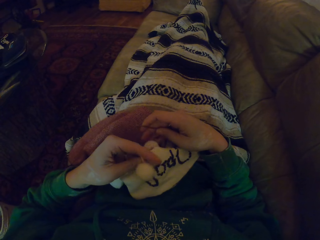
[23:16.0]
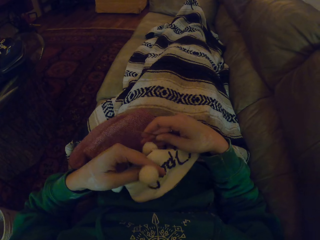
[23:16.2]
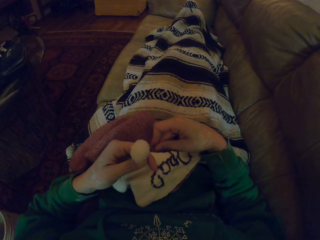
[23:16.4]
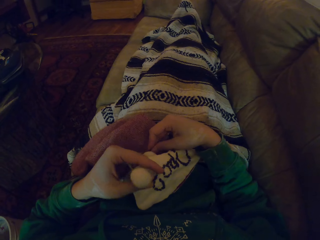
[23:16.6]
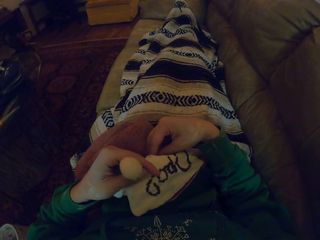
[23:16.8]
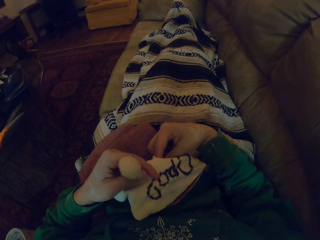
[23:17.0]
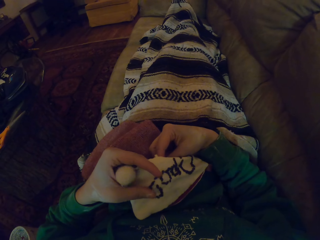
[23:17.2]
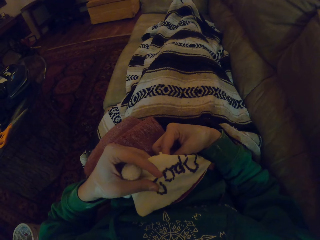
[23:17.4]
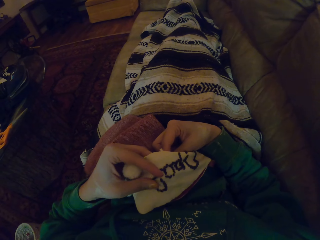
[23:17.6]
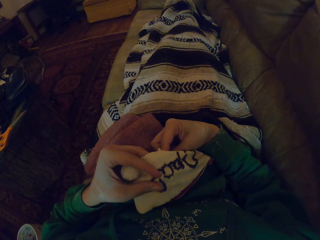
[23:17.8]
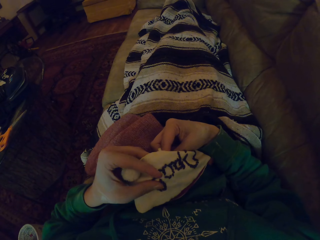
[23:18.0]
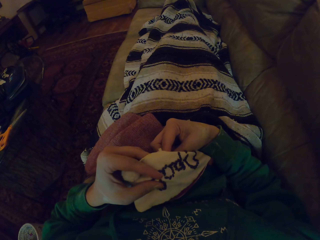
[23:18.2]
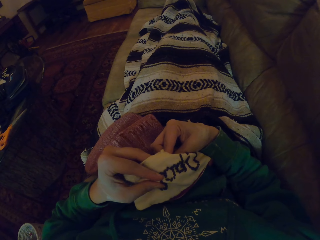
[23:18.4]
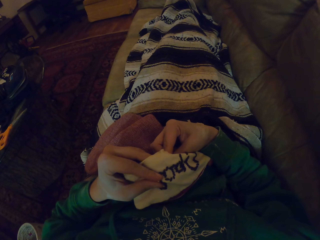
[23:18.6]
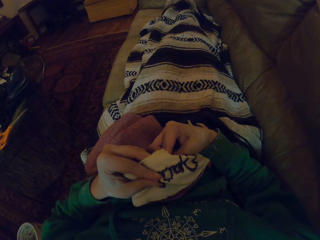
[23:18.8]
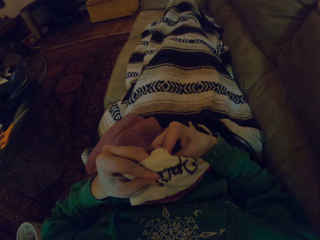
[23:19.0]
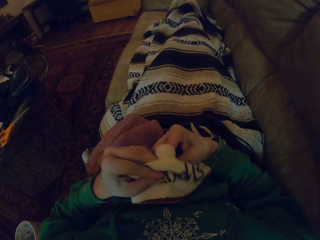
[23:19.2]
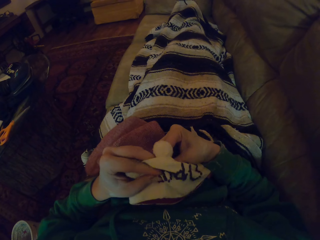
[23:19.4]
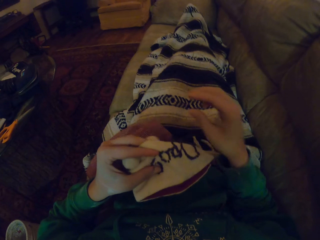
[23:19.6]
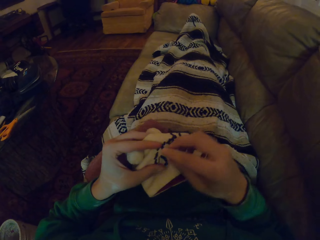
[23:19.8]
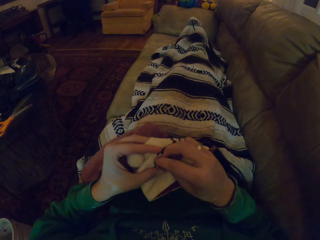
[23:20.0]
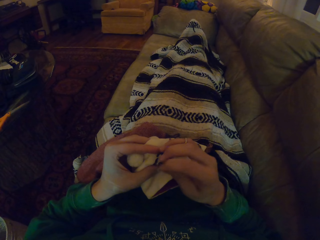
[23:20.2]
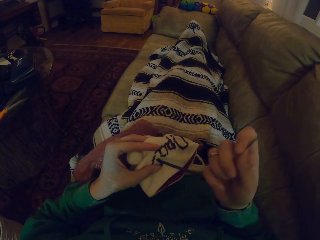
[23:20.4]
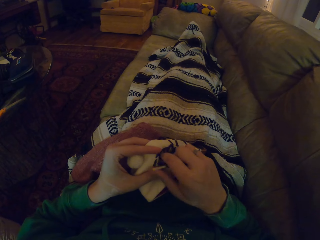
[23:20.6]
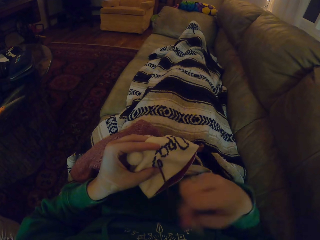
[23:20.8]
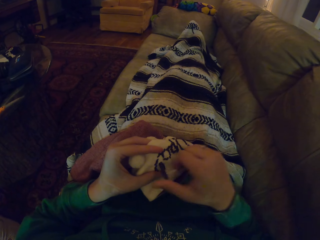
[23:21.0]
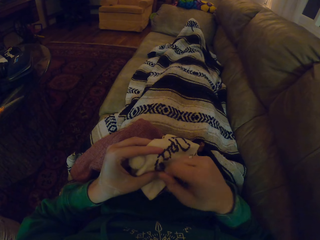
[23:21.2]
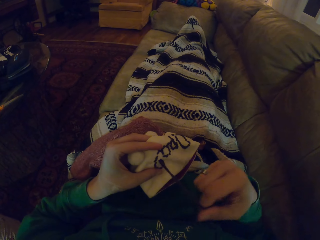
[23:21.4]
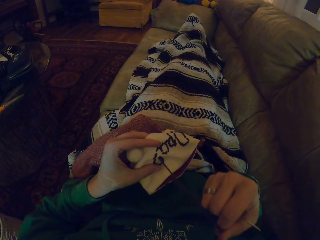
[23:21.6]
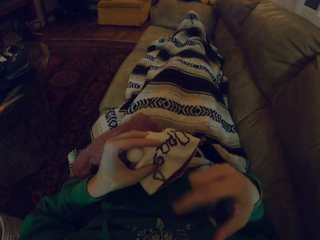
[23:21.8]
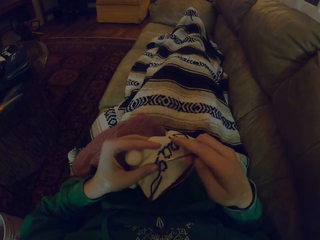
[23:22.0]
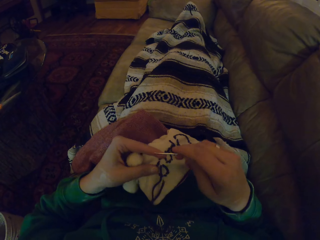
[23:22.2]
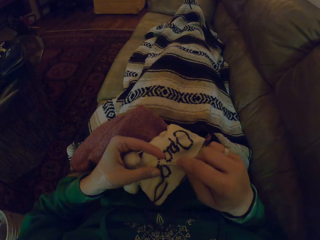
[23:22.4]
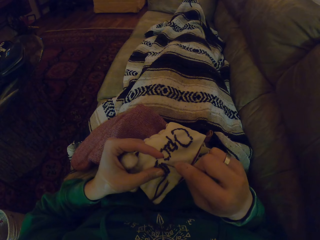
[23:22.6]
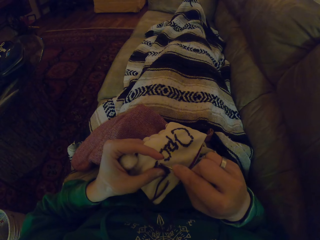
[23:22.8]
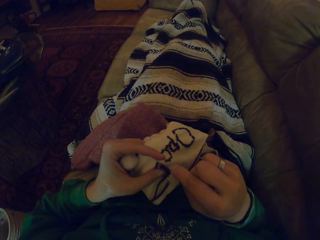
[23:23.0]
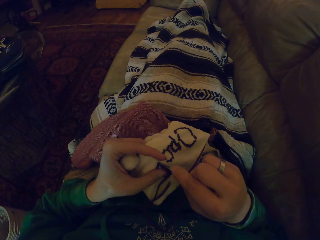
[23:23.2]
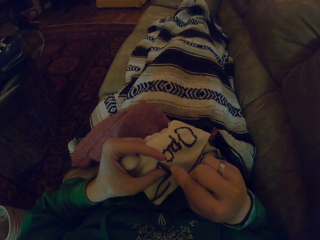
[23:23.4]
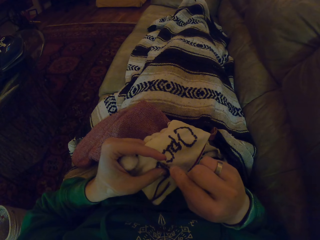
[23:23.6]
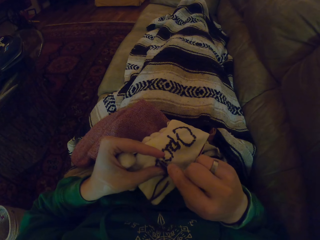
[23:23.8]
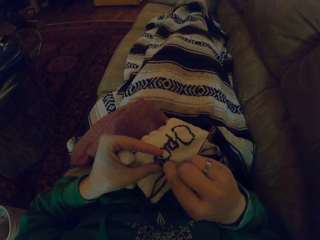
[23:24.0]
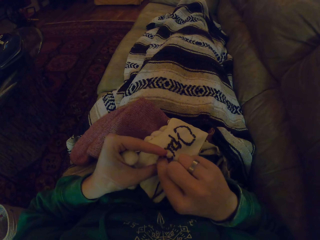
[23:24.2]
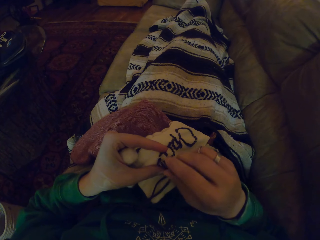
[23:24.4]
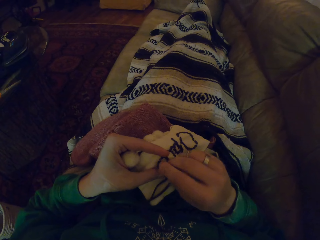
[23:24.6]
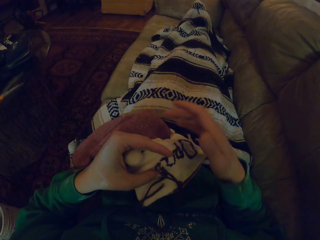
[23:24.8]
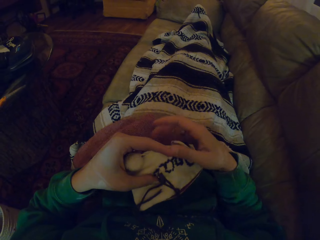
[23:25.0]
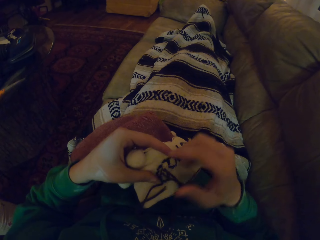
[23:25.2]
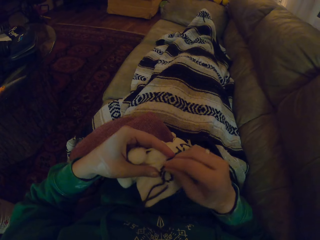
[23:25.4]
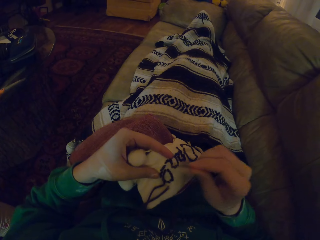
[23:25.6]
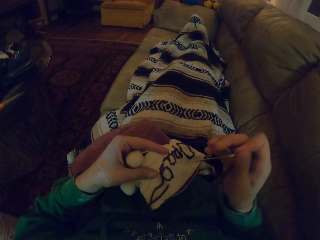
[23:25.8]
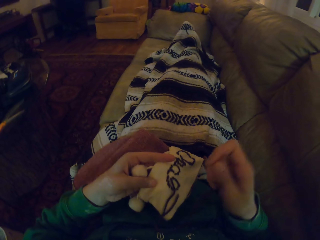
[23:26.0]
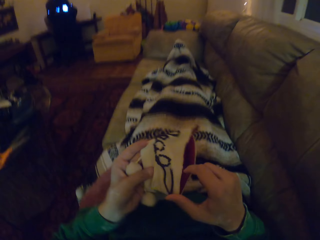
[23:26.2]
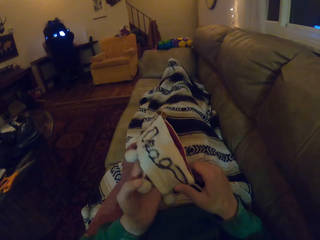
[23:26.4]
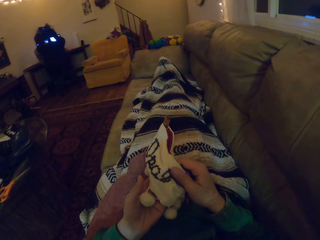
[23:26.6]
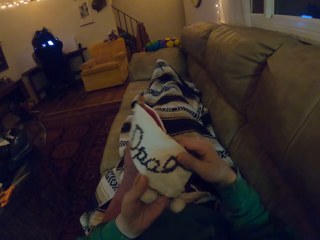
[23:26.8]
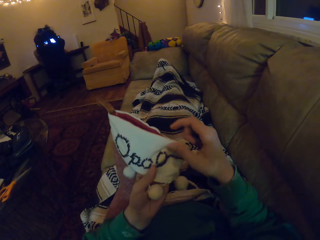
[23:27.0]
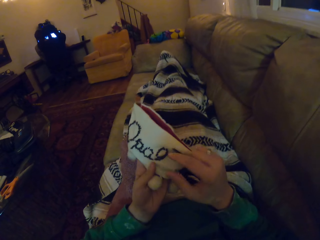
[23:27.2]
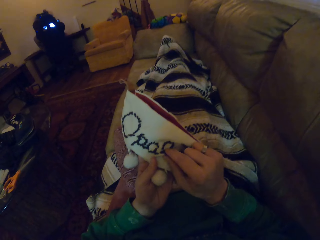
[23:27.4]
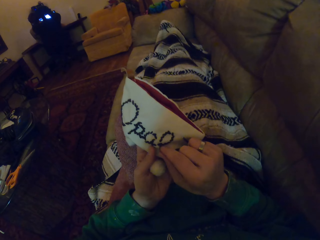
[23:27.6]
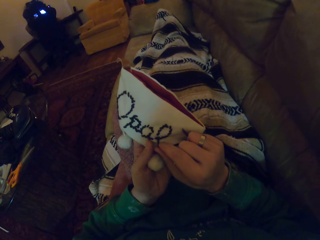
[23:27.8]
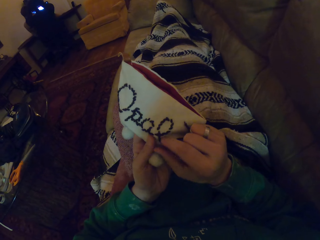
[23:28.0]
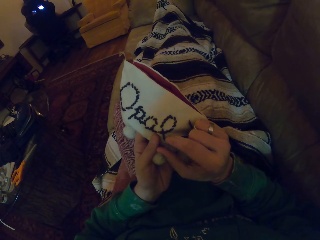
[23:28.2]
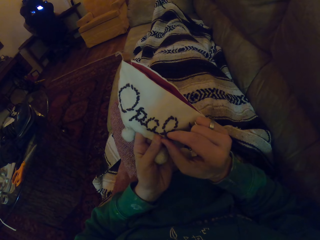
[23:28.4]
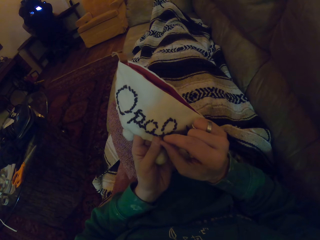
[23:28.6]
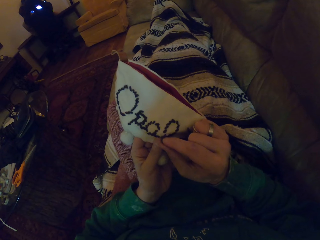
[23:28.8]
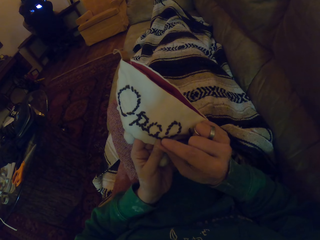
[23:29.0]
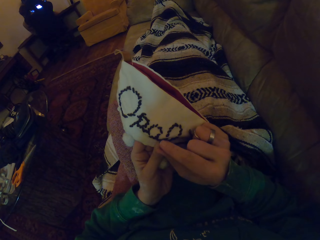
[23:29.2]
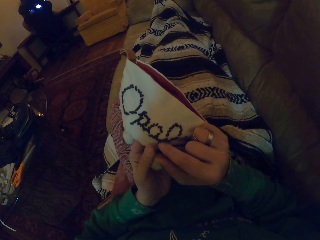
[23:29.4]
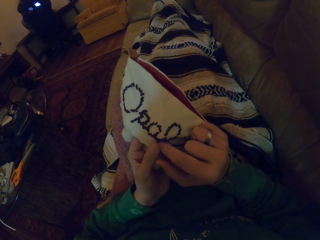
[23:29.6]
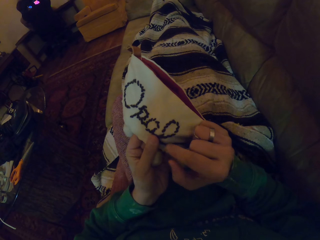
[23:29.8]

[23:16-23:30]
The camera wearer turns the garment. They straighten the garment. They knit the garment. They pull the thread. They insert the sewing needle in the garment. They remove the sewing needle in the garment. They turn the garment. They align the thread.

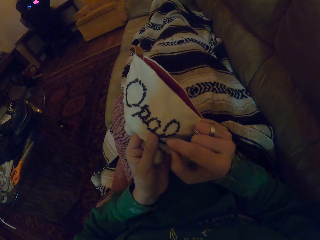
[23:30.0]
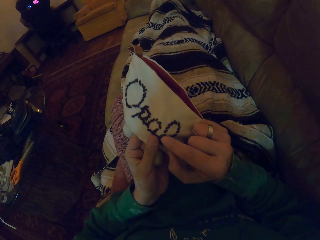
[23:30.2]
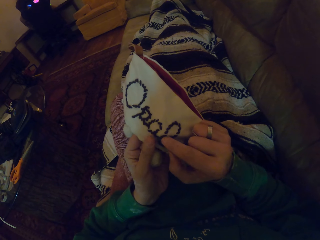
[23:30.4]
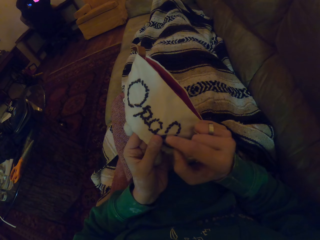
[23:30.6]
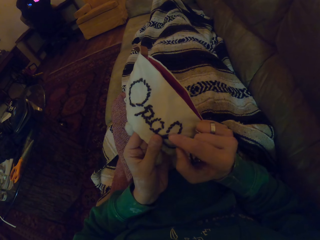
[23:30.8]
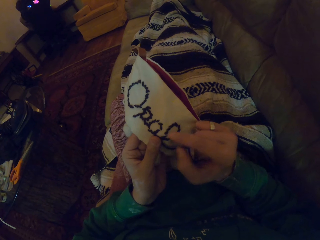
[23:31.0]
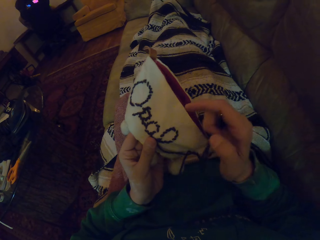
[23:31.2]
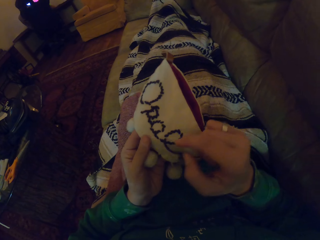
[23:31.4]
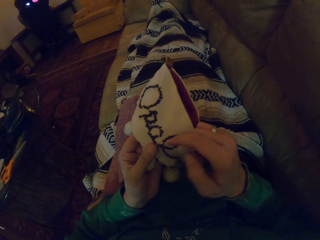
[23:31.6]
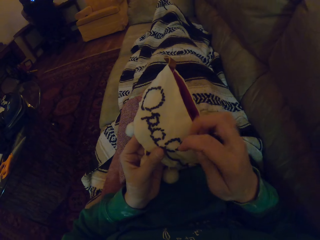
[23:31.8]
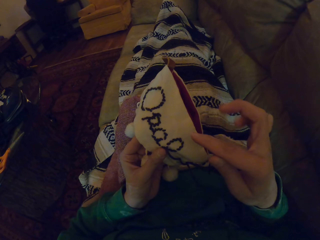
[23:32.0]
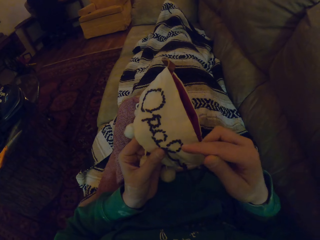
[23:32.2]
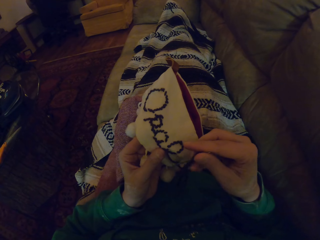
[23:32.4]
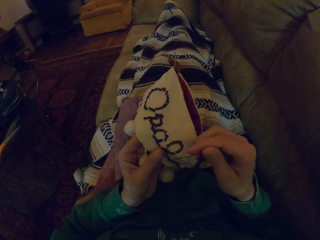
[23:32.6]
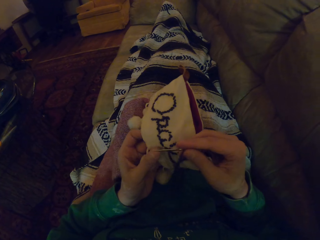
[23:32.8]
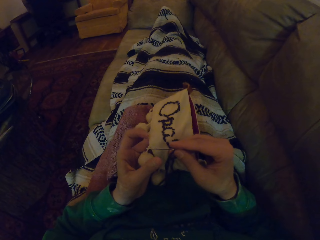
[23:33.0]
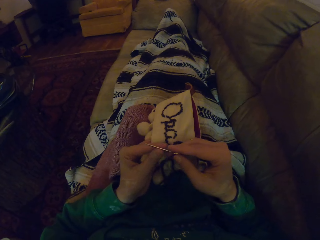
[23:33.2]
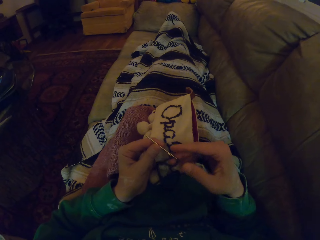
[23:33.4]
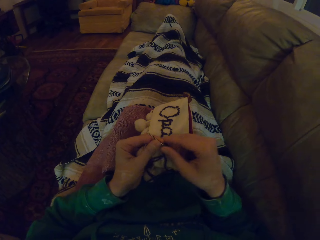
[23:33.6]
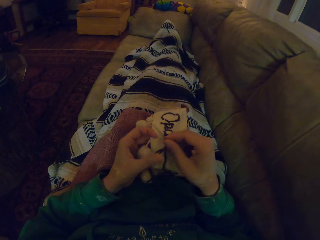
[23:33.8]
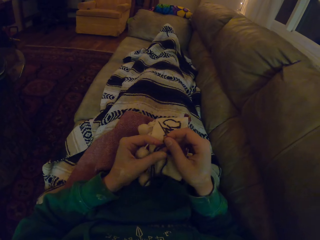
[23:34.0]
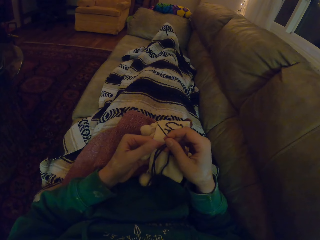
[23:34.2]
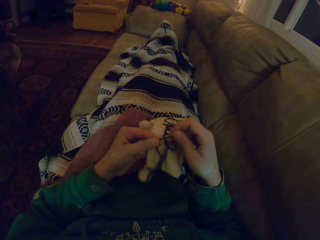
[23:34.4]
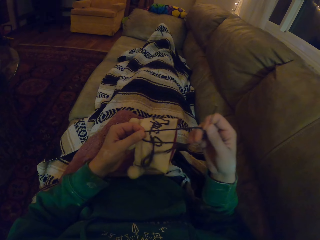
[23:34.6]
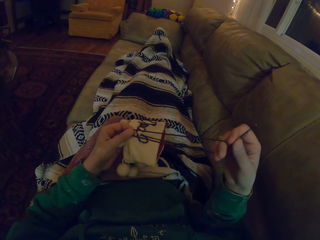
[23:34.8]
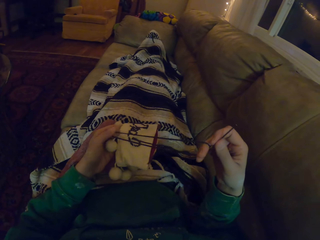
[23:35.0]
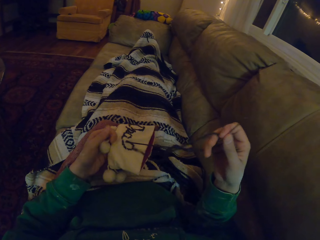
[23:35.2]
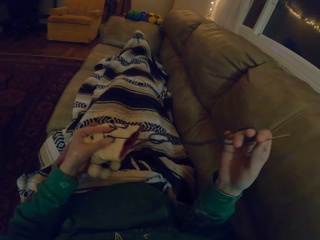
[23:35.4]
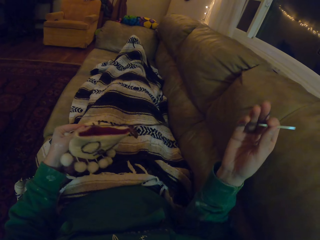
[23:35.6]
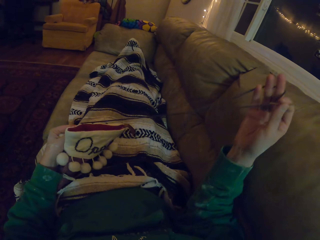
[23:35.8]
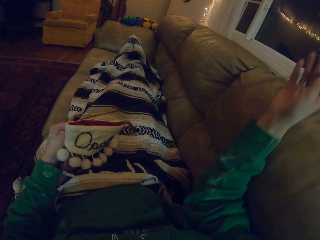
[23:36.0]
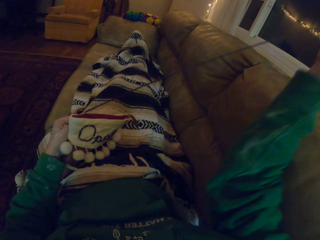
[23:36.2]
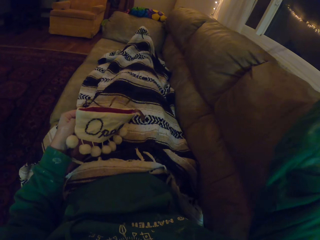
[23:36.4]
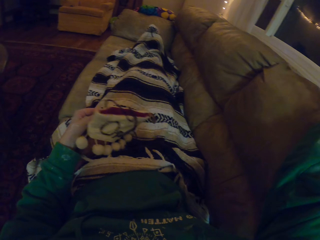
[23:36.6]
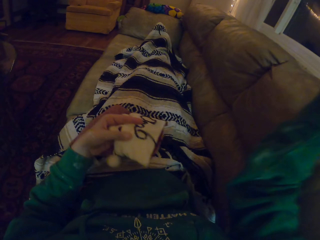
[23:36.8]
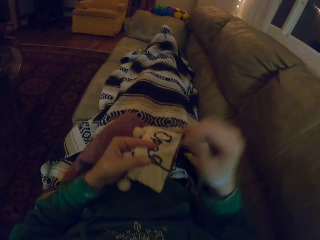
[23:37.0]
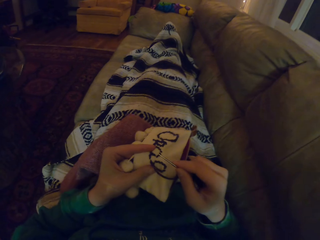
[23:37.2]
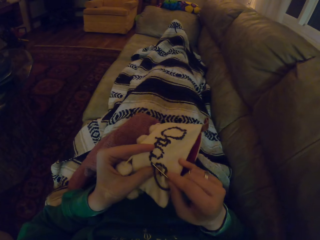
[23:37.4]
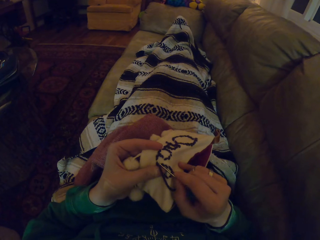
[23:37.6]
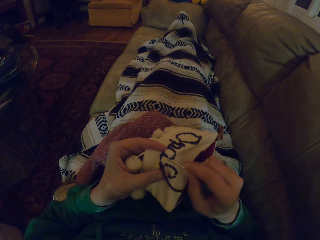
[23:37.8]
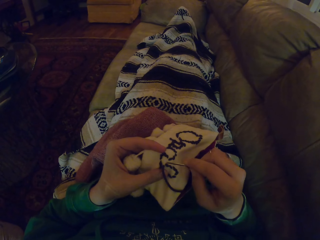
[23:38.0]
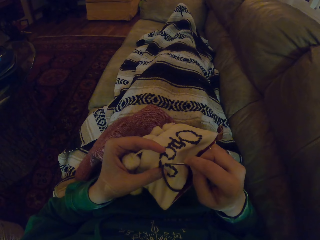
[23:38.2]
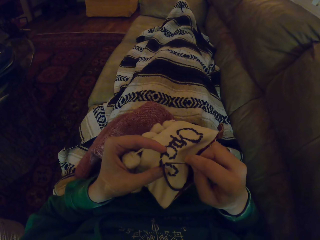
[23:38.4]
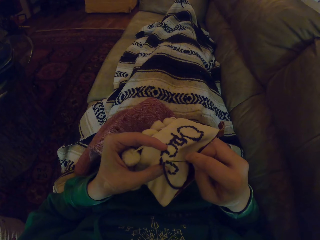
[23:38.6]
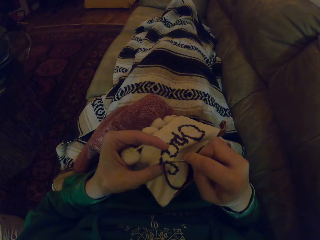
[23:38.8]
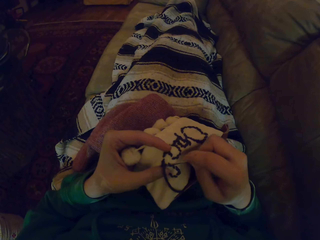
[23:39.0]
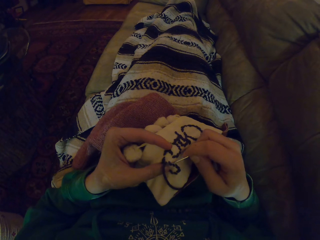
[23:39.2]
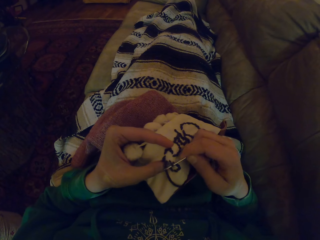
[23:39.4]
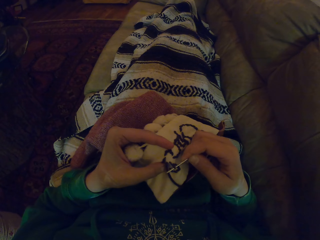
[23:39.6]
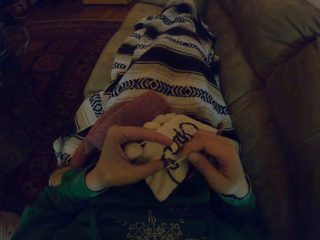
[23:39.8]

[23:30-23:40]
The camera wearer adjusts the sewing needle in the hand. They pass the sewing needle to the left hand. They pick up the sewing needle with the right hand. They pull the thread. They remove the thread in the garment with the needle.
